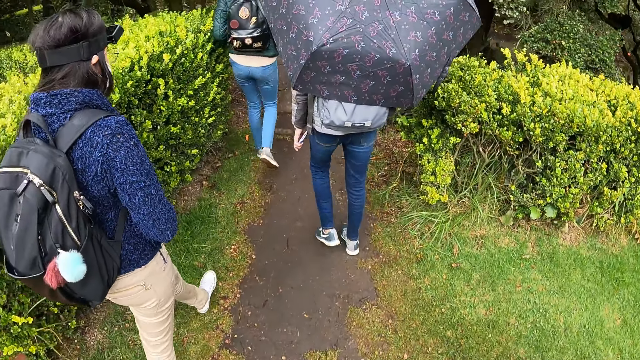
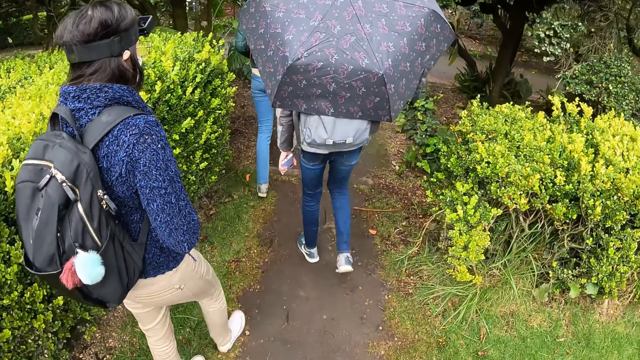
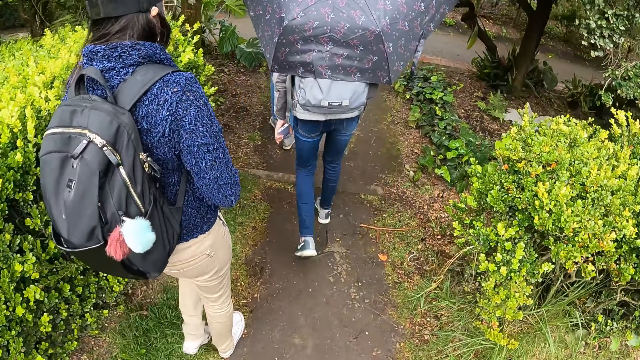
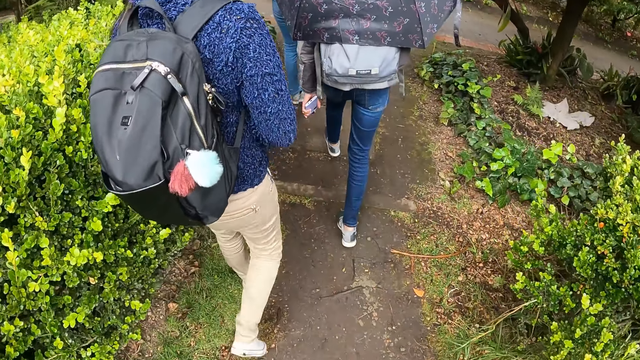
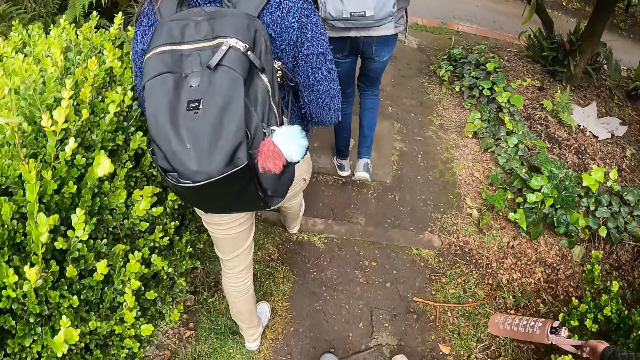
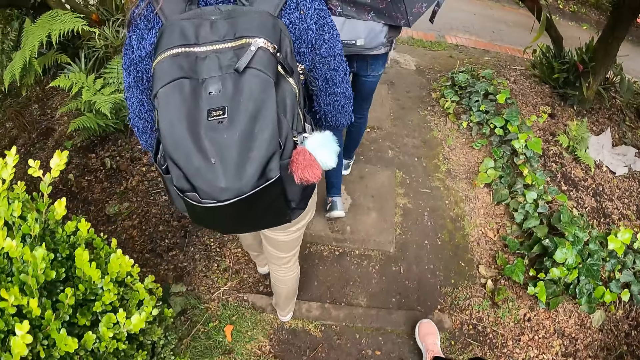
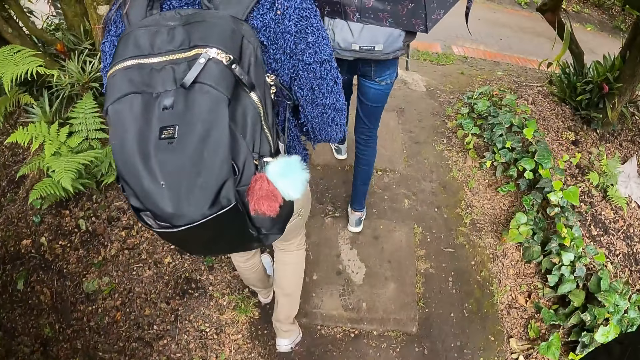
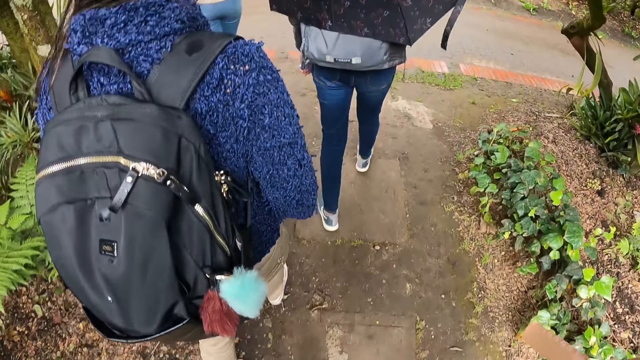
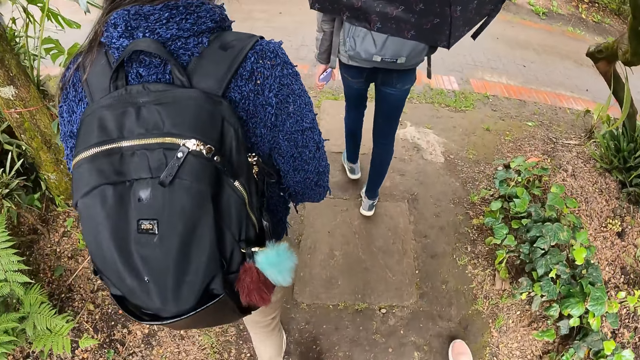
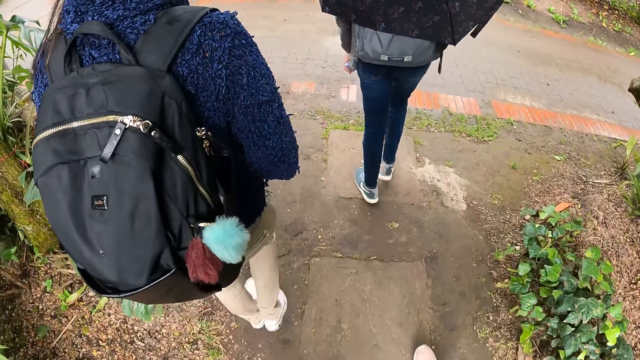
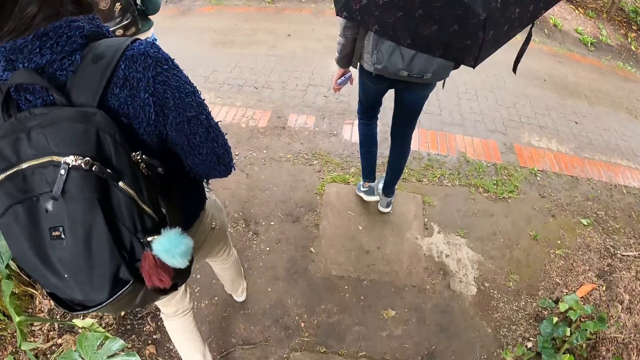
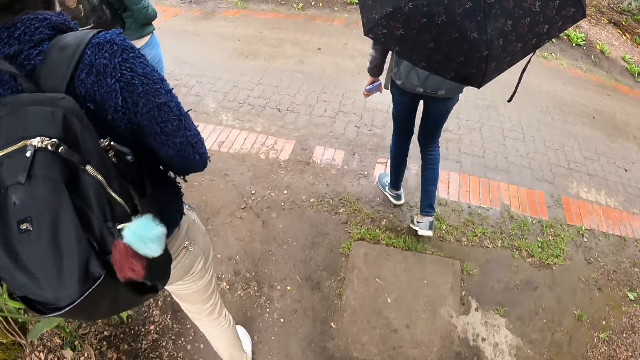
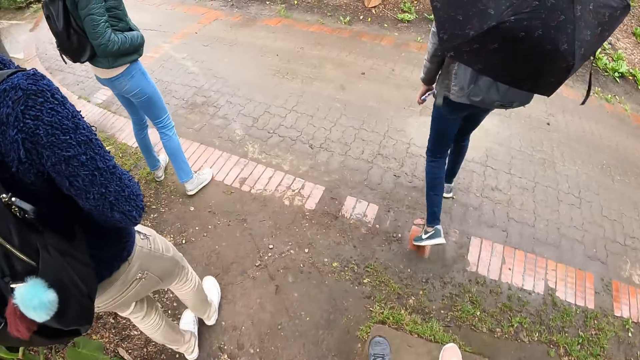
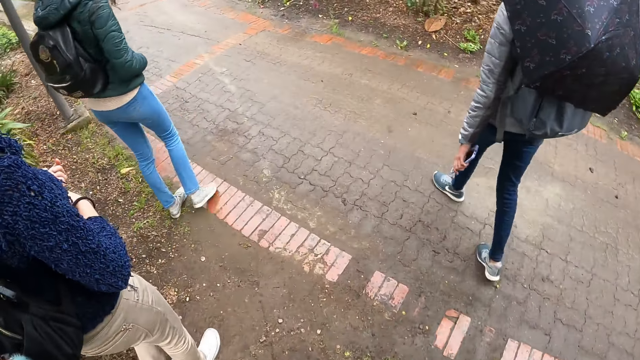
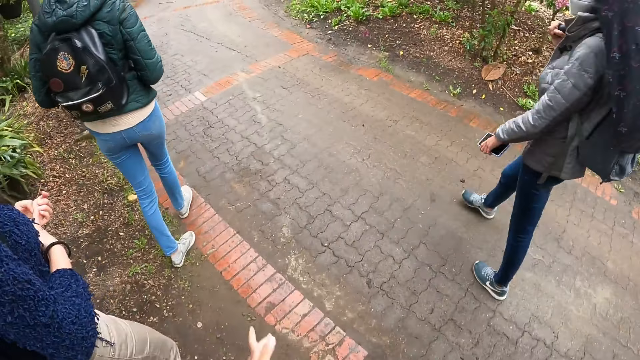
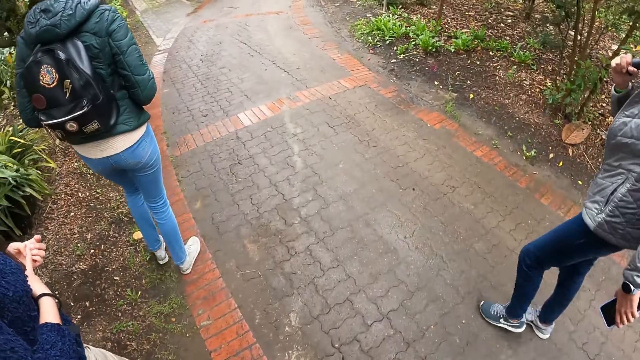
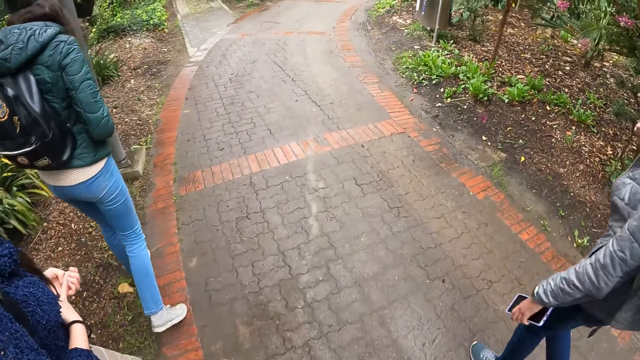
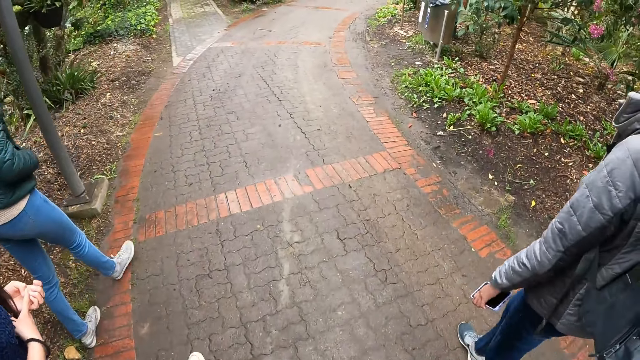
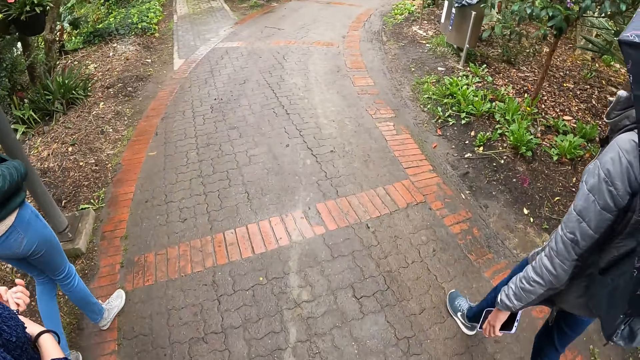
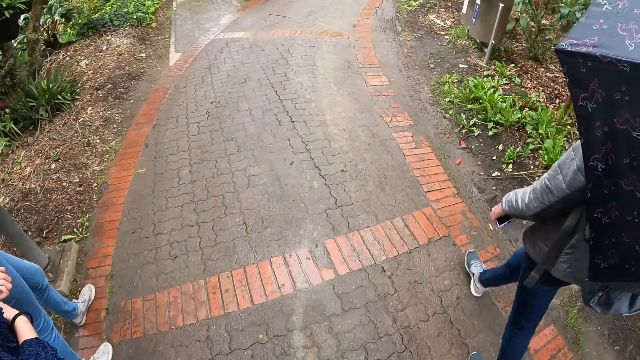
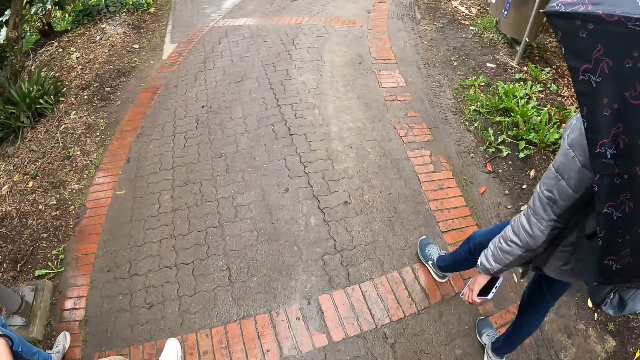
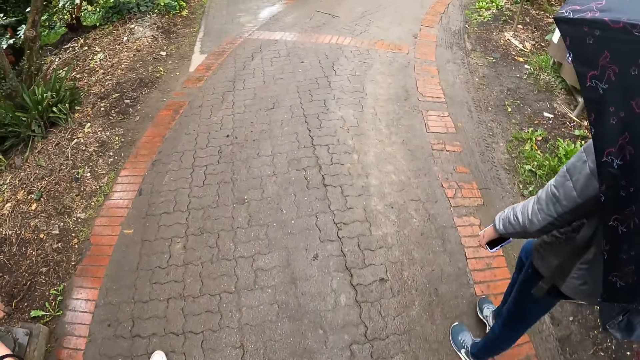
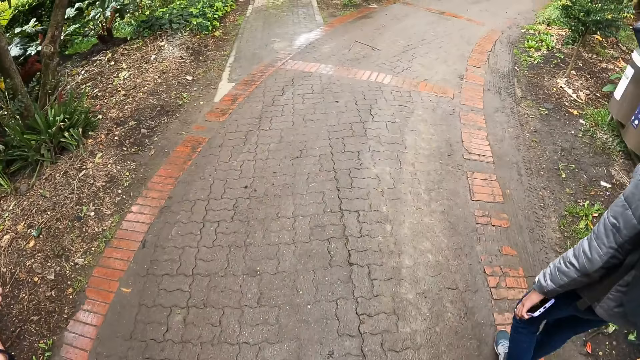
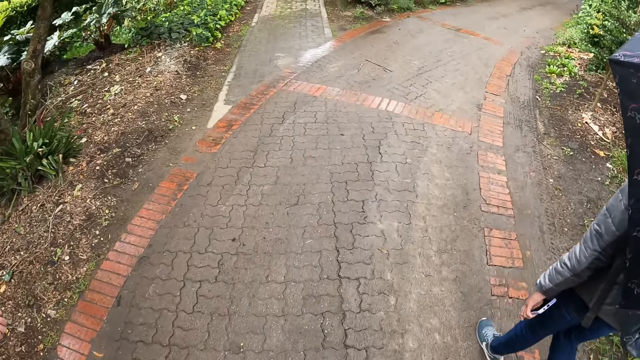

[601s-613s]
The camera wearer walks on a road with four women.

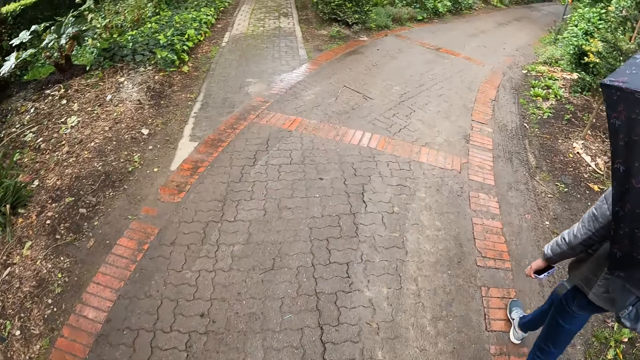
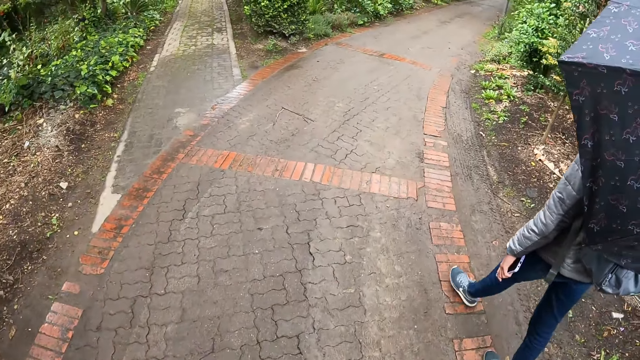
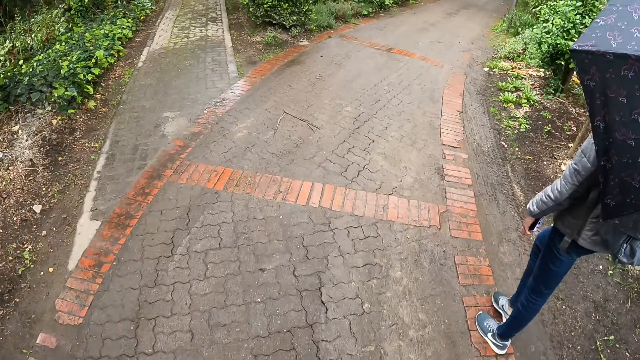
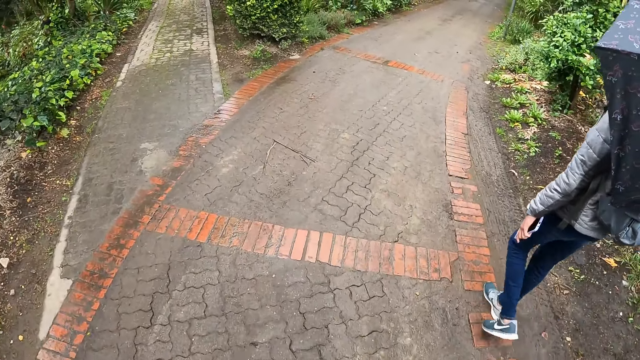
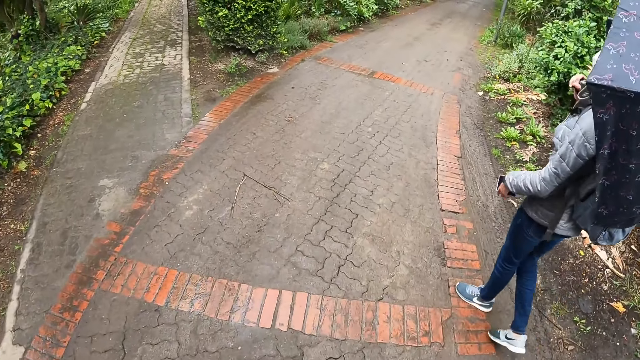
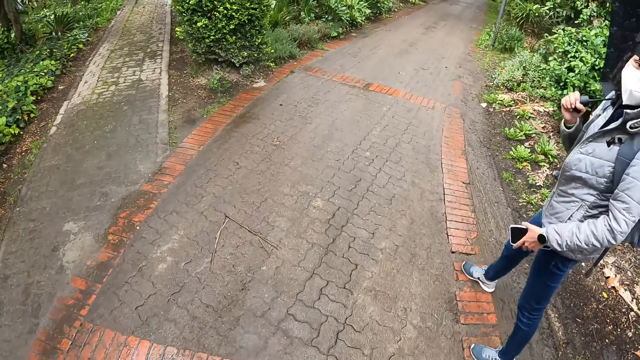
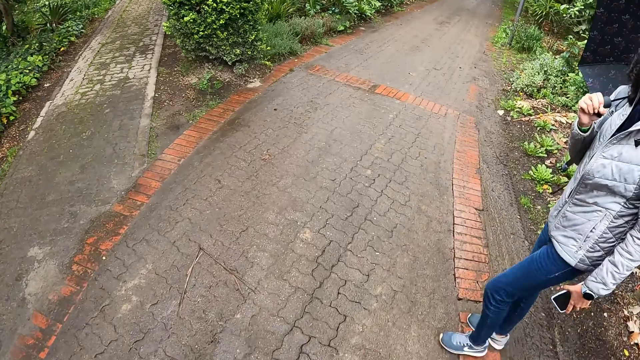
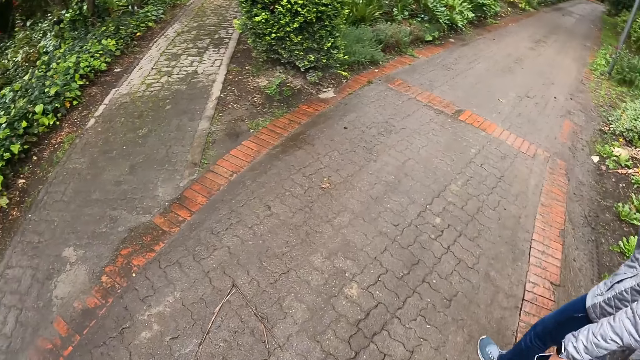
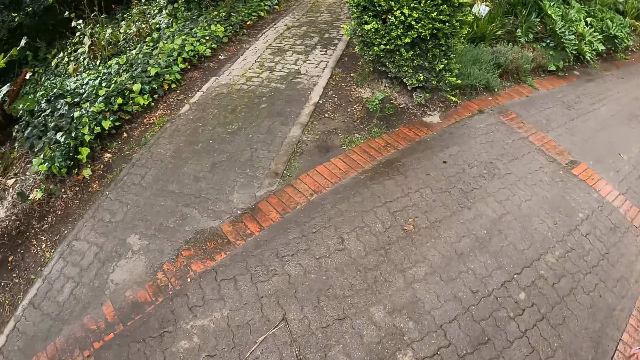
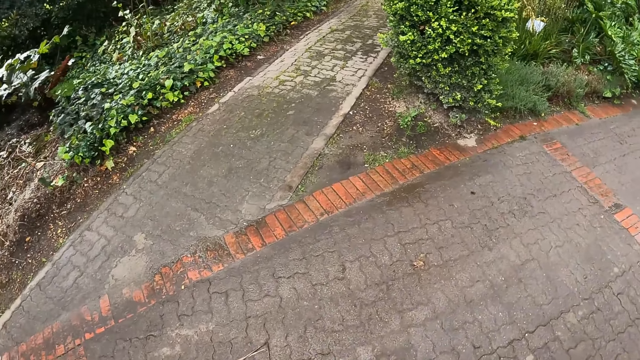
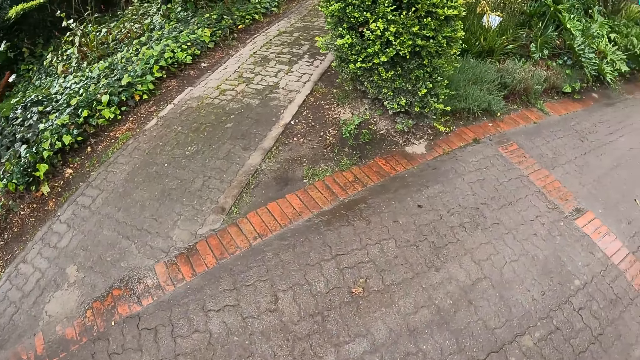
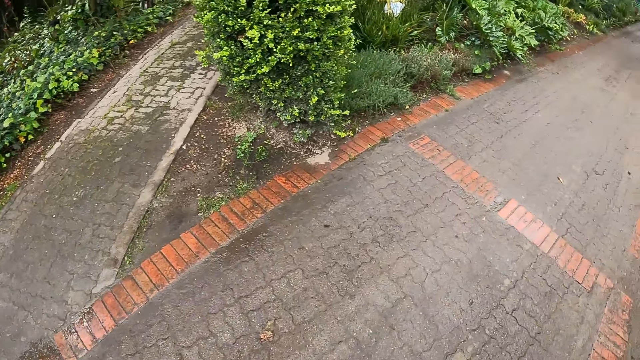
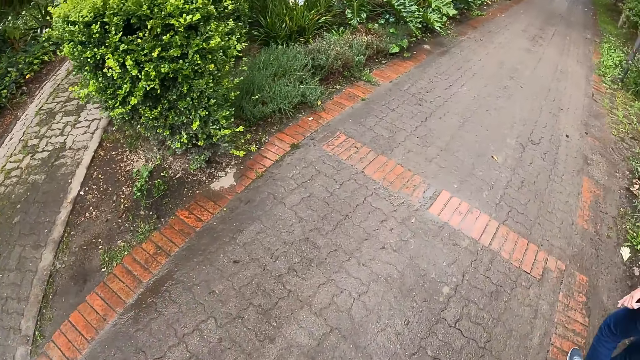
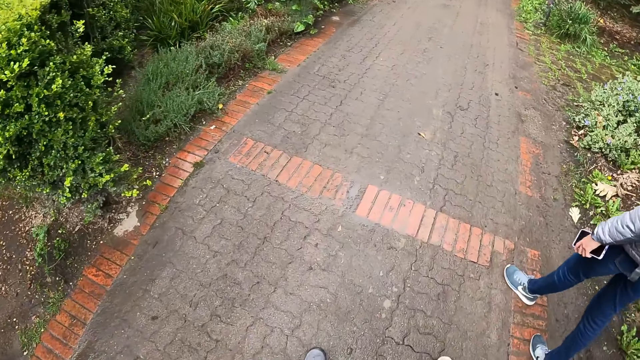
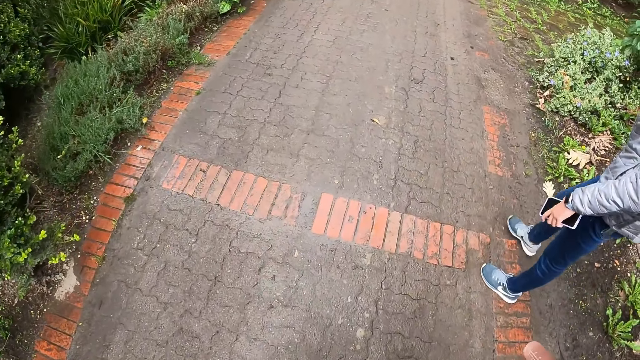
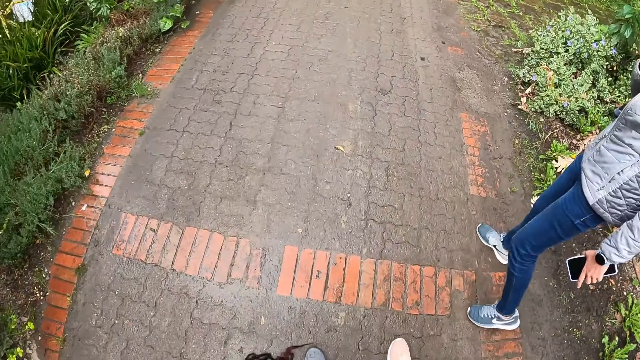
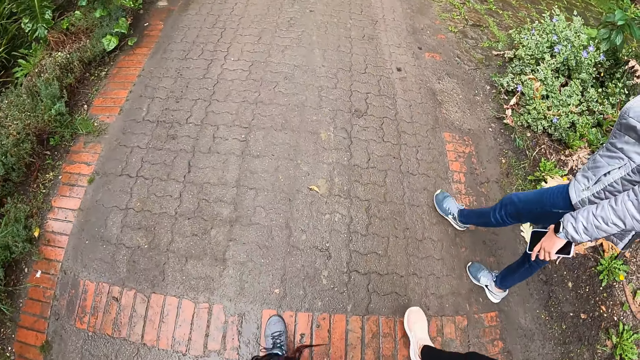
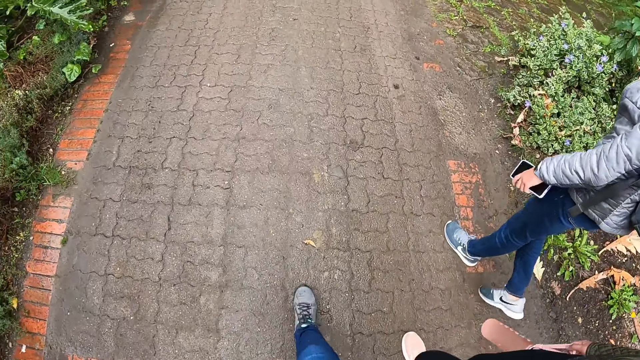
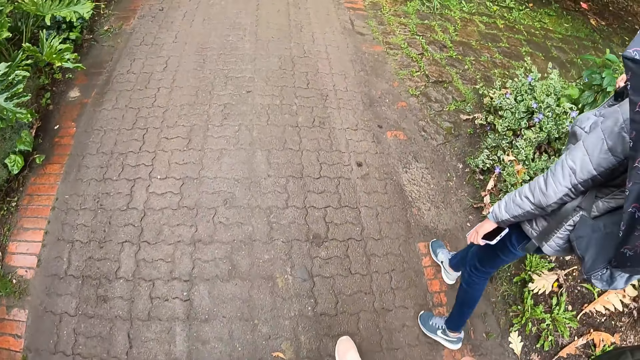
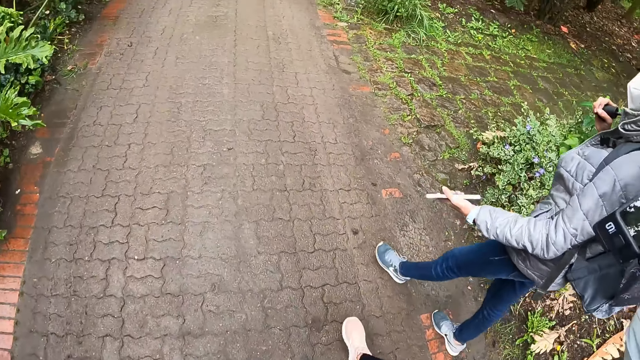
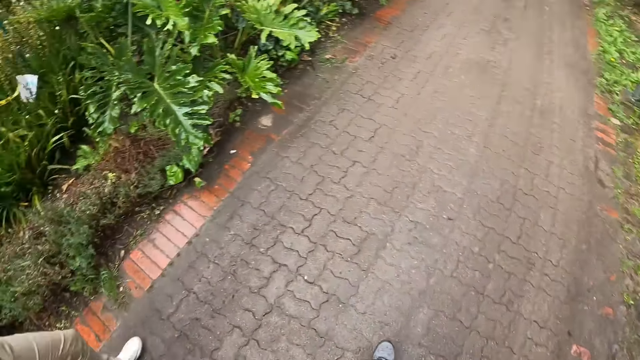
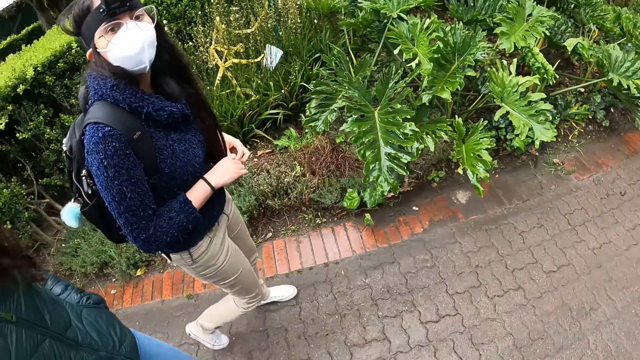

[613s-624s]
The camera wearer interacts with the woman.
